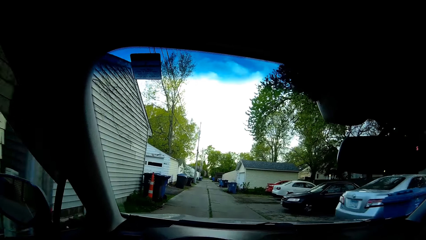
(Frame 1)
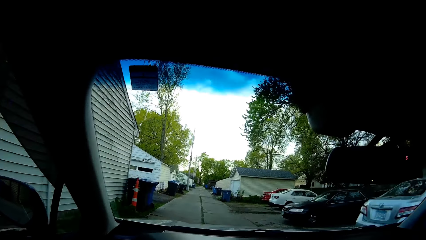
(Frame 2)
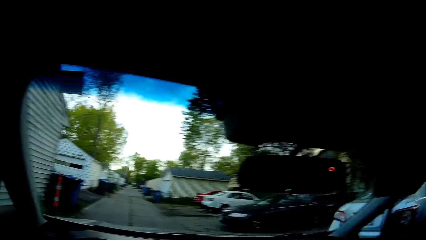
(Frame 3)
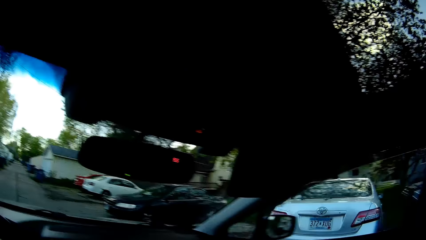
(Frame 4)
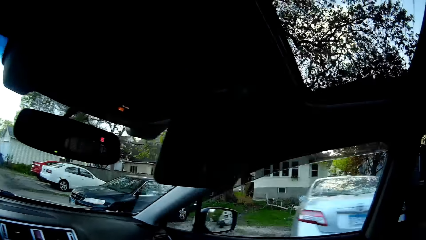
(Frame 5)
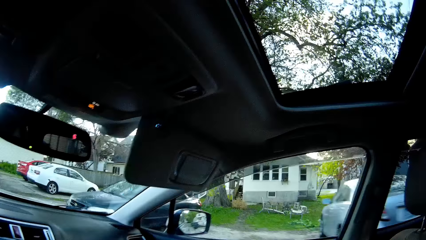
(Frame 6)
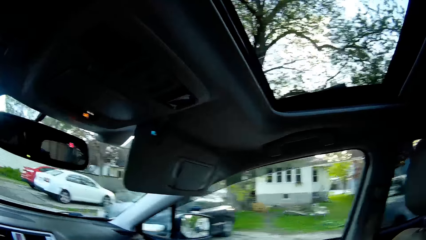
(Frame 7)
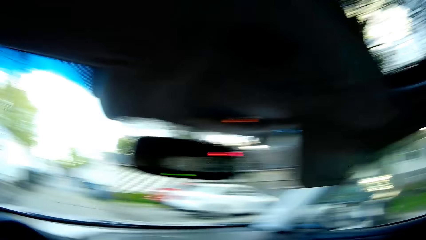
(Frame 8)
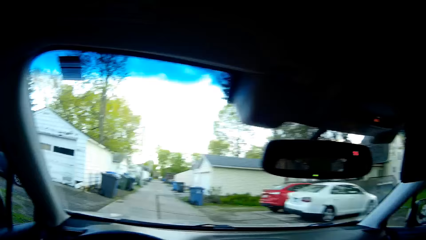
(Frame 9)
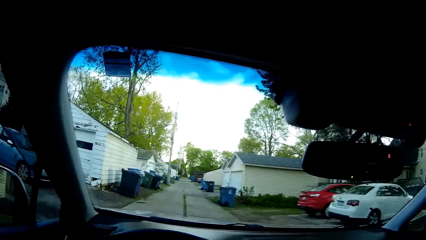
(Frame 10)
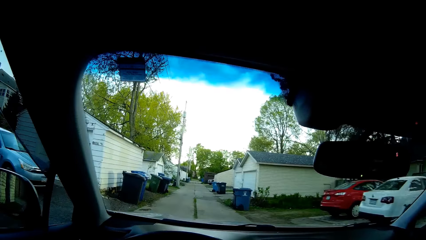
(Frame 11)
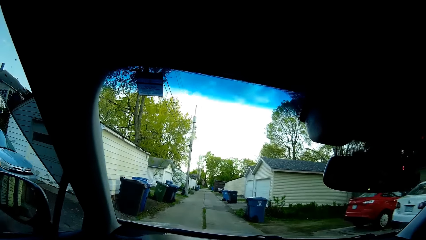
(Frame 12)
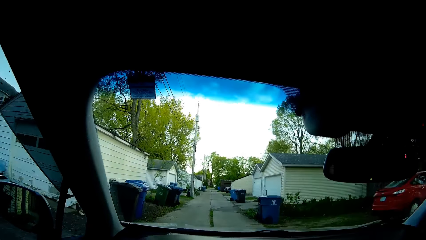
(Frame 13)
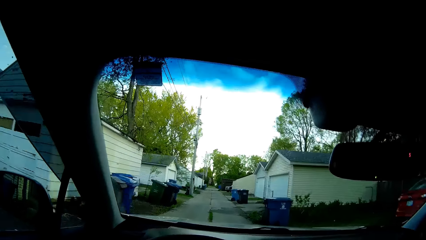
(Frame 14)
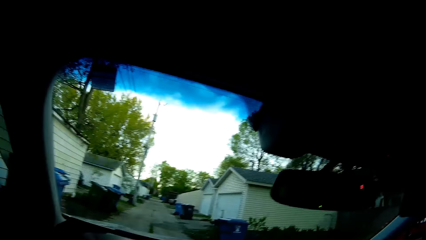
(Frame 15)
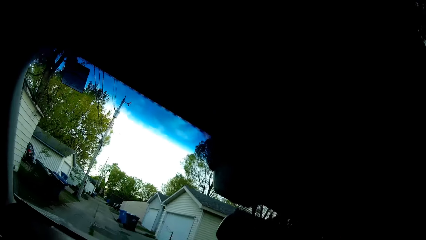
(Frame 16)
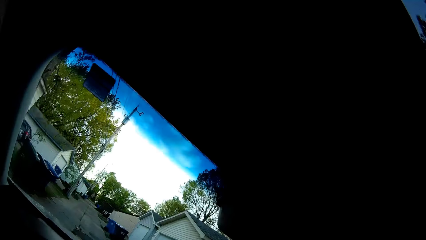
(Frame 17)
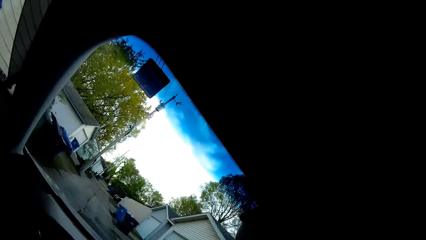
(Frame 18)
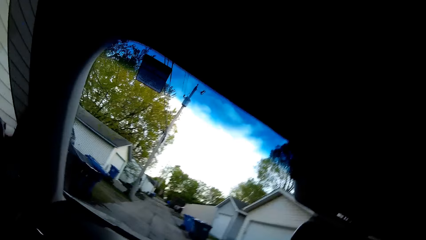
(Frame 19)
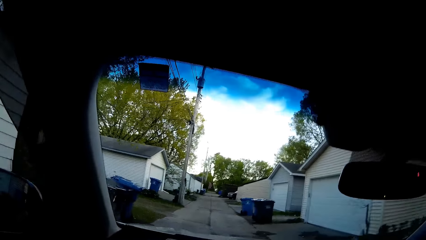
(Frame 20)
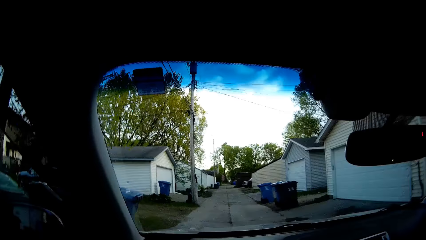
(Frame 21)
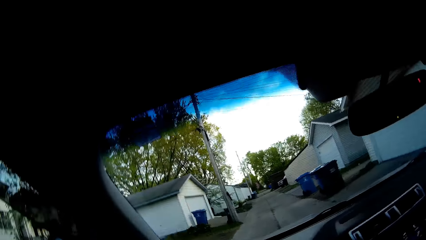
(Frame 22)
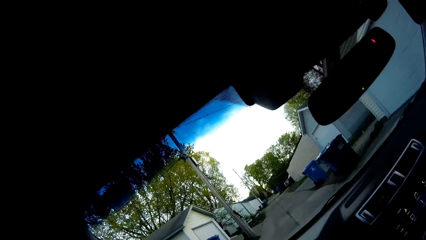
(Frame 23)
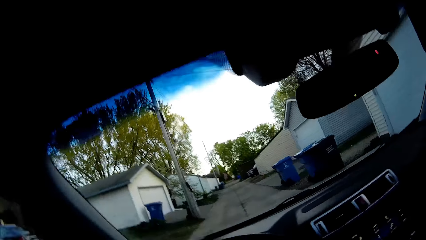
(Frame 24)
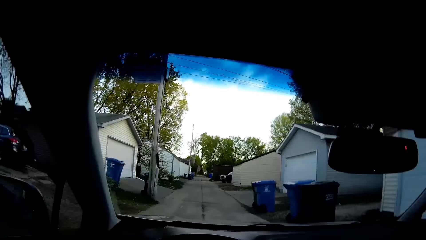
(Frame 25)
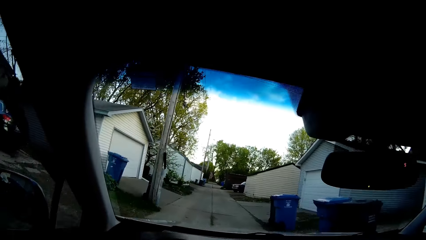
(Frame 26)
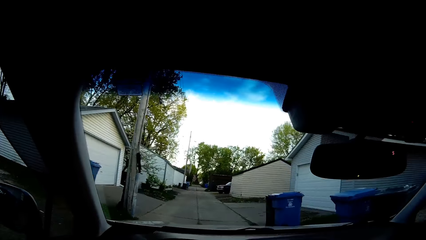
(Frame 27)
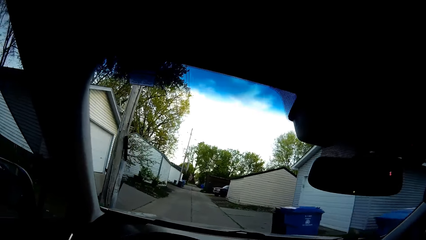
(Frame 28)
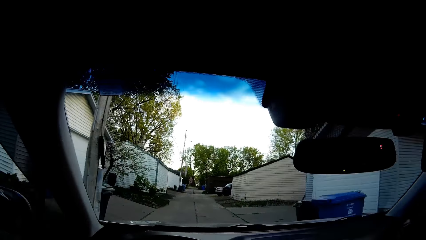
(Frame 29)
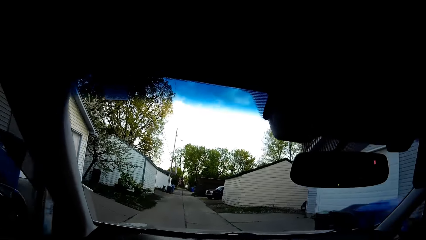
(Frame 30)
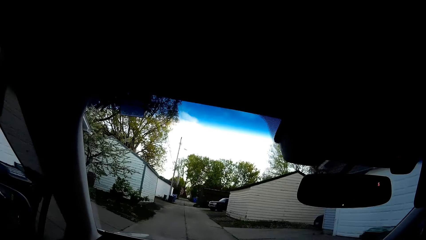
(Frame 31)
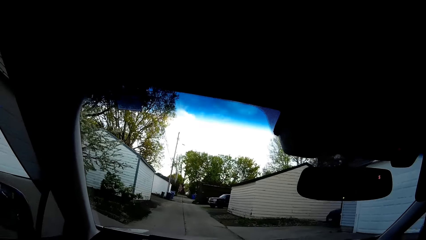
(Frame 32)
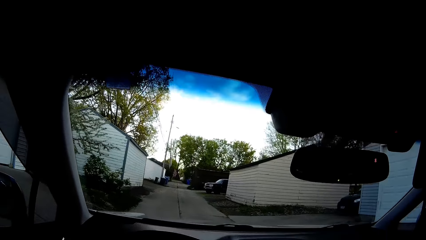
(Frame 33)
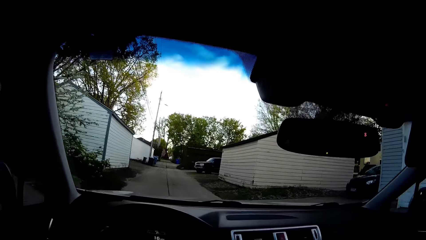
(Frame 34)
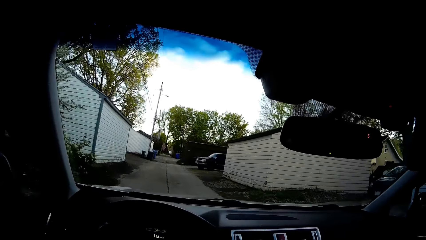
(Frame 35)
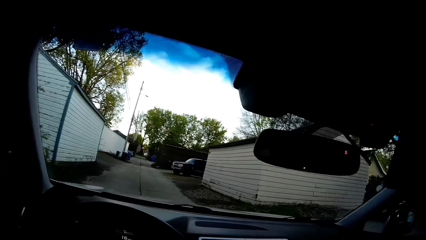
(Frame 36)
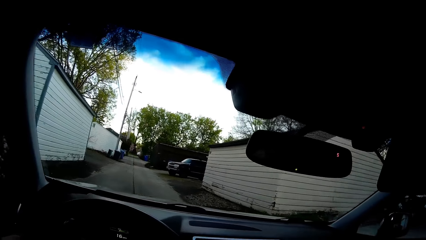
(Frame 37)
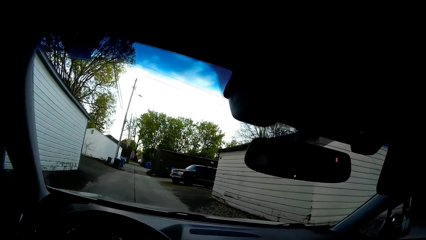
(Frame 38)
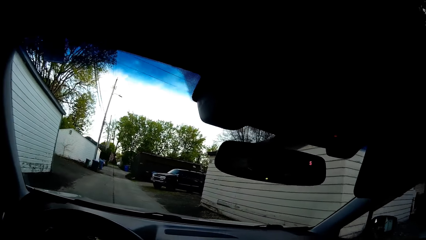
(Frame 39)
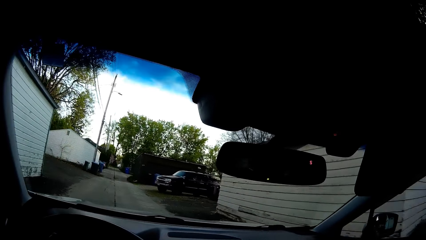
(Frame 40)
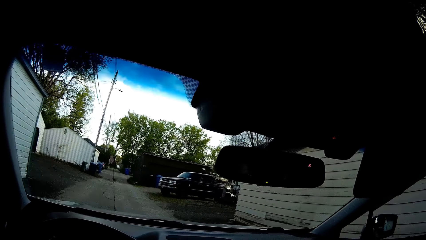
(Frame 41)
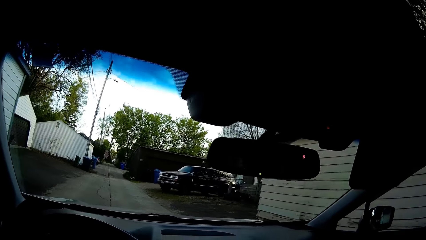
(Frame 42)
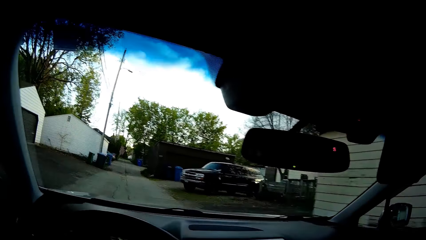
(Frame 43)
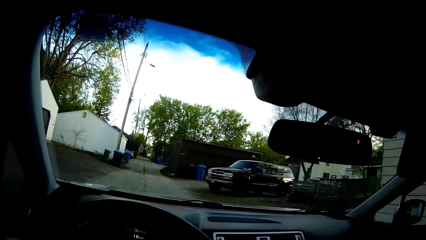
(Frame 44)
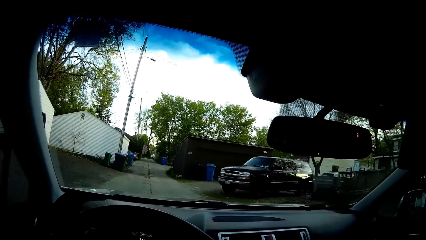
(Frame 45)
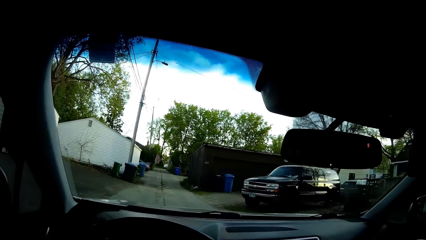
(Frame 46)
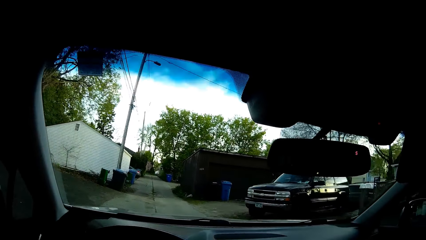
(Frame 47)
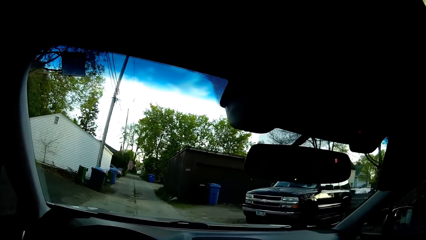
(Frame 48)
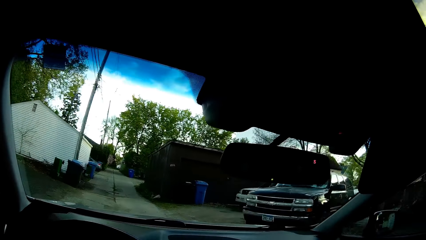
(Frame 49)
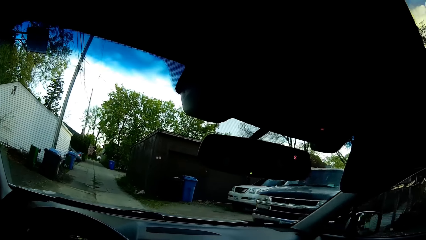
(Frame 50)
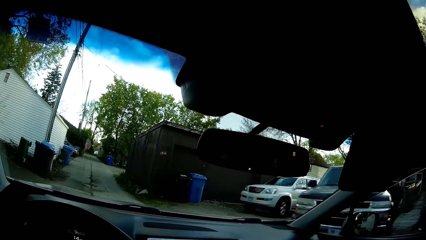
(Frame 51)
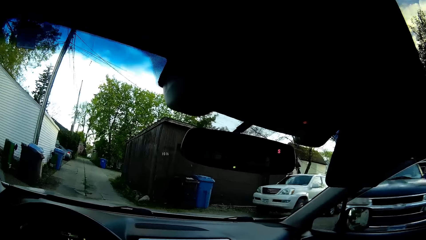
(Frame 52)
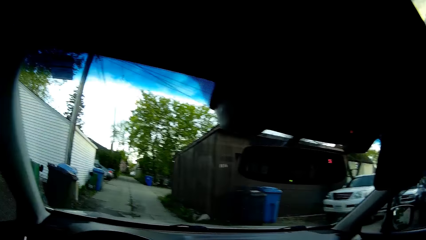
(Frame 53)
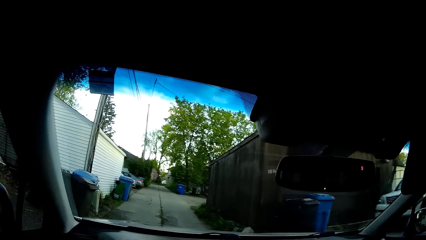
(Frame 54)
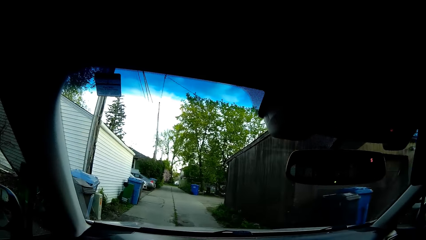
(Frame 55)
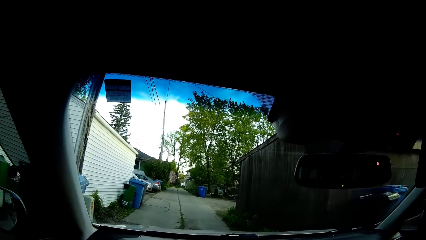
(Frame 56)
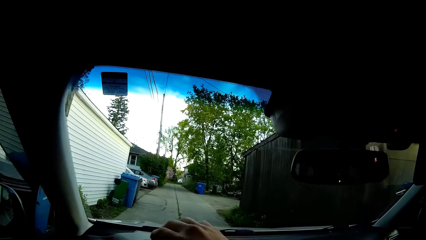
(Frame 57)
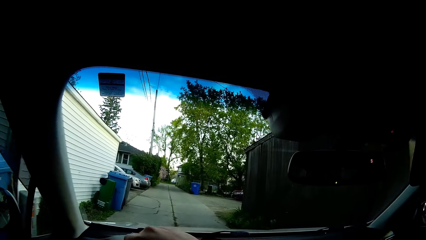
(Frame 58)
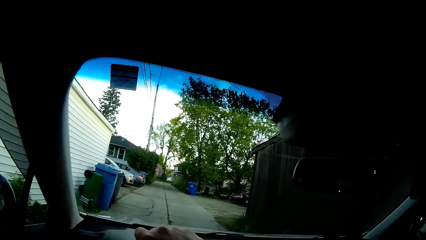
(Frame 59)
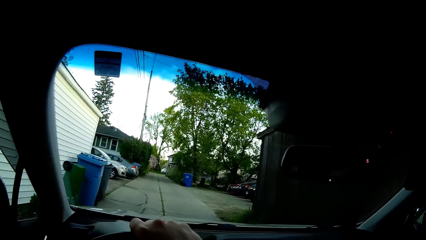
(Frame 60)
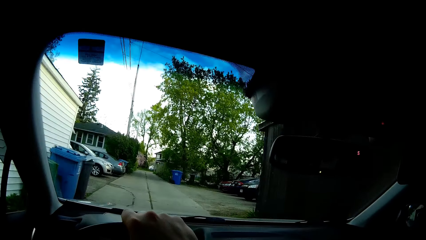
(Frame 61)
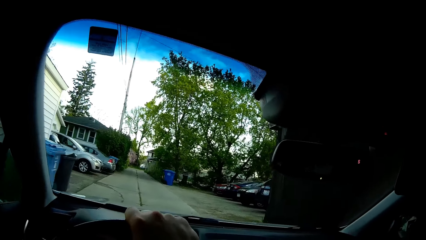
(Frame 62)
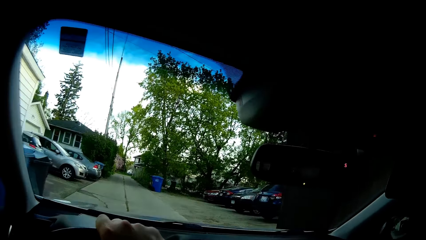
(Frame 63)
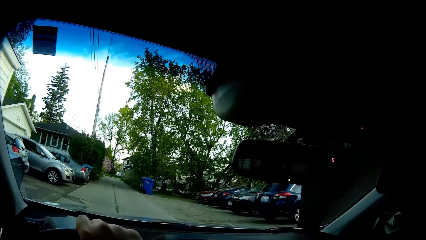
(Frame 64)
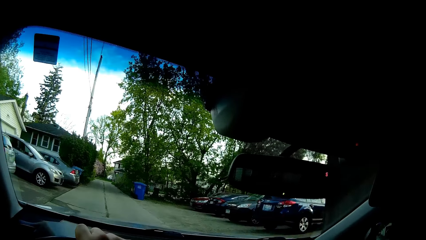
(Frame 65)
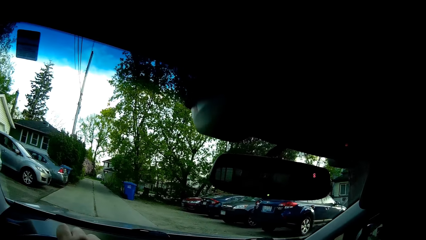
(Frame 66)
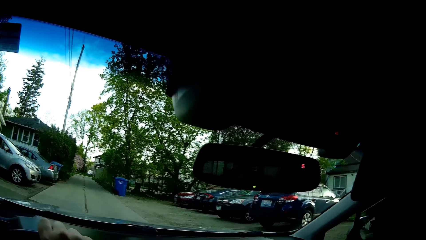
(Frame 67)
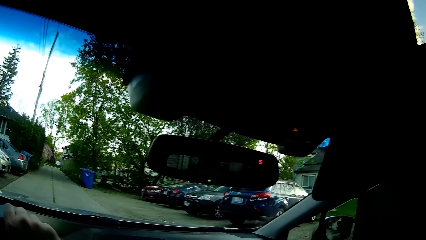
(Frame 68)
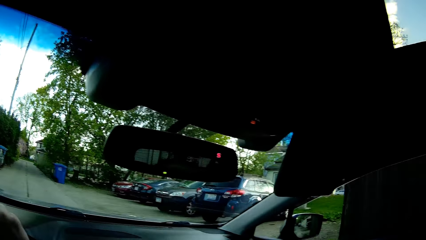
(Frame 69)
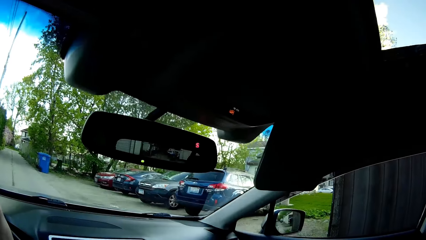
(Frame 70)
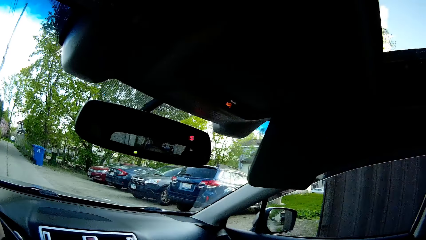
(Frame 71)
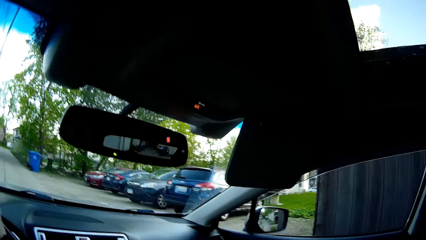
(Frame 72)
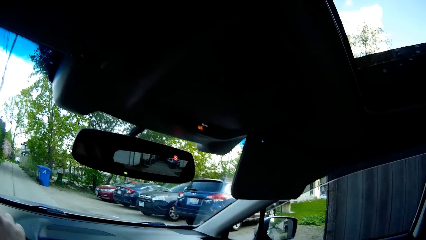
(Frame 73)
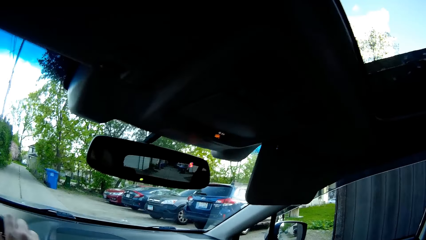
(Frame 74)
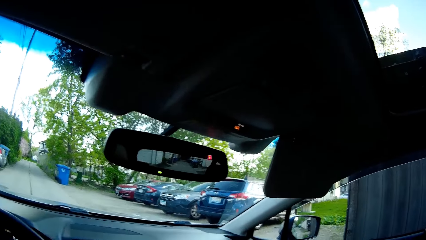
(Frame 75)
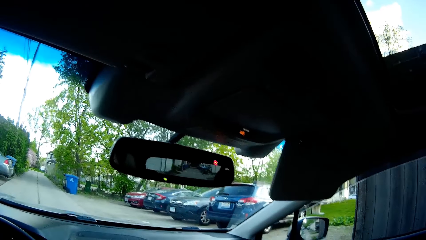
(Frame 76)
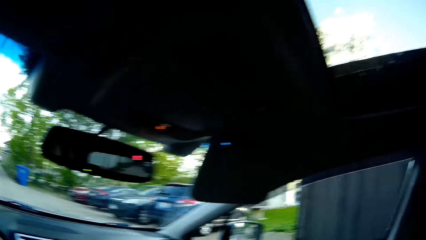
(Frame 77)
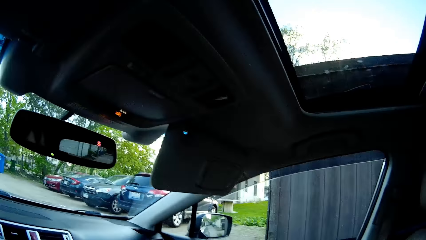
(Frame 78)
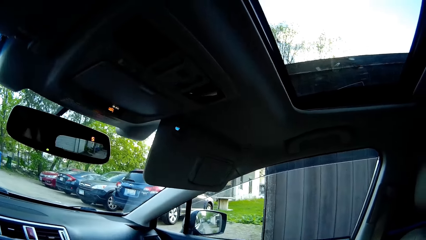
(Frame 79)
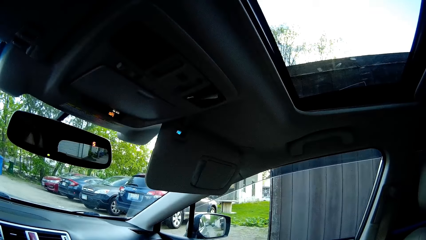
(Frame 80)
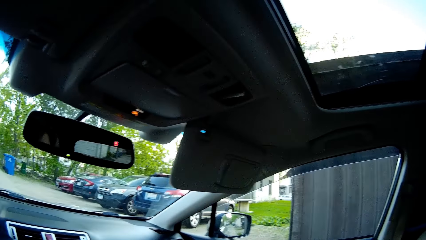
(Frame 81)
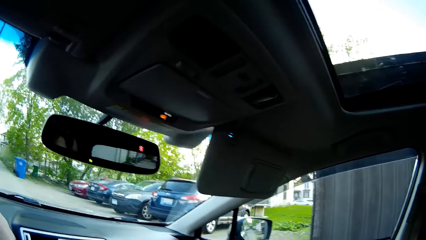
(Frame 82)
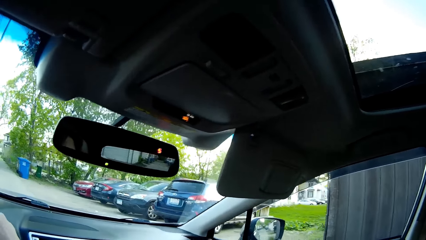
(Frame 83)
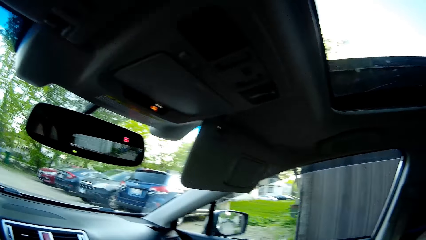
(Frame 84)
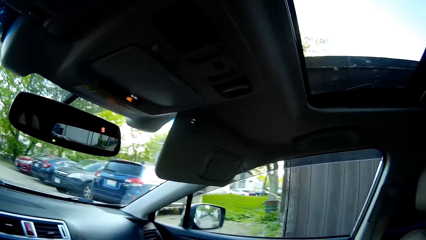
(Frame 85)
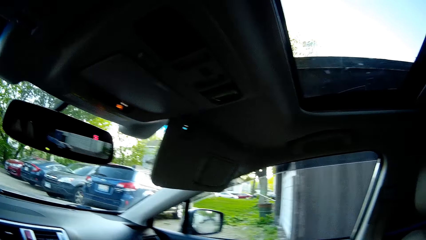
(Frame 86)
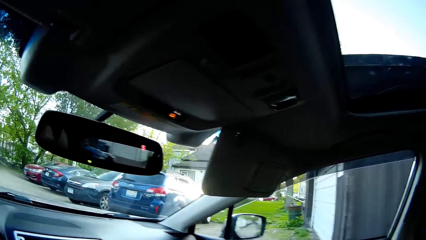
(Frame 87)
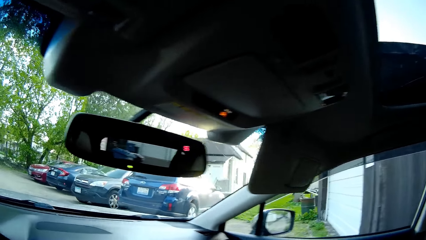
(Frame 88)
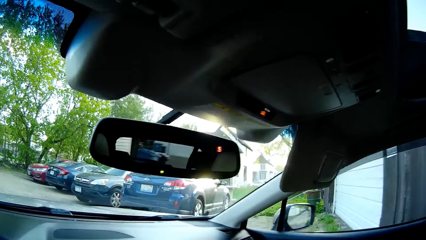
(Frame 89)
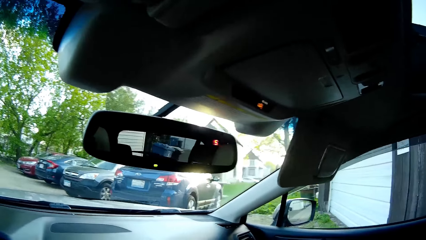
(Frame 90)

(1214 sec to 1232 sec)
The camera wearer looks around. He looks ahead. He holds the steering with his right hand. He stops the car.
